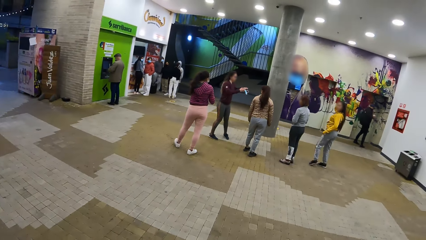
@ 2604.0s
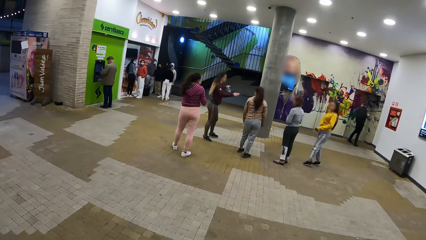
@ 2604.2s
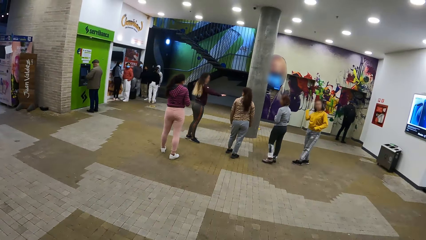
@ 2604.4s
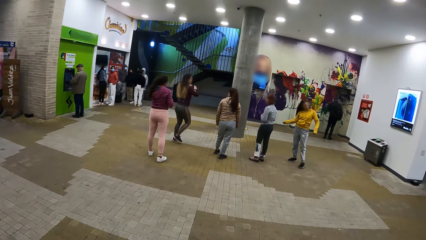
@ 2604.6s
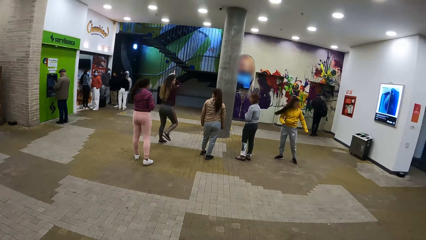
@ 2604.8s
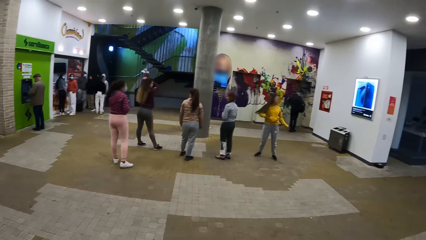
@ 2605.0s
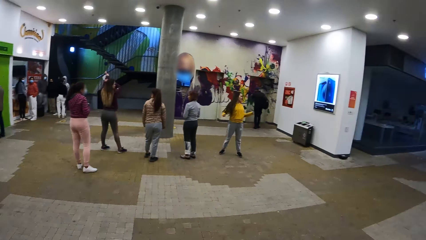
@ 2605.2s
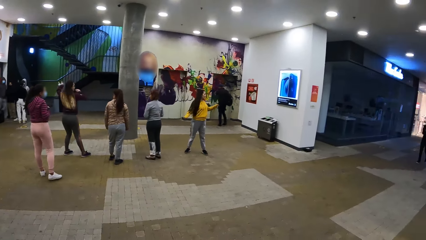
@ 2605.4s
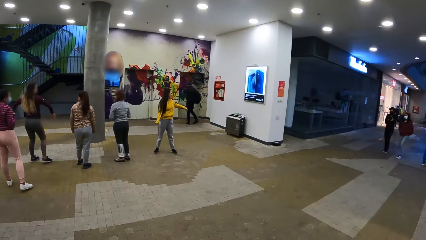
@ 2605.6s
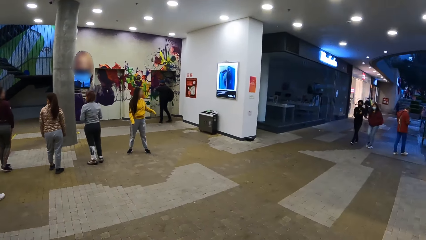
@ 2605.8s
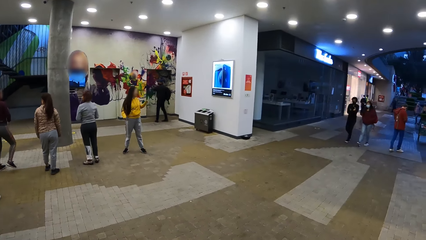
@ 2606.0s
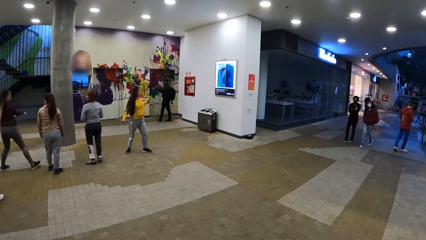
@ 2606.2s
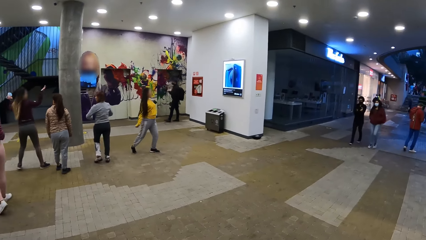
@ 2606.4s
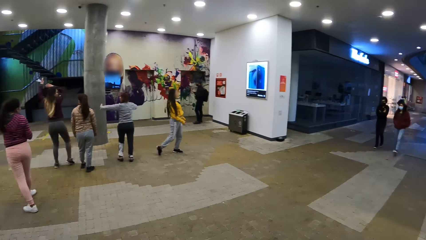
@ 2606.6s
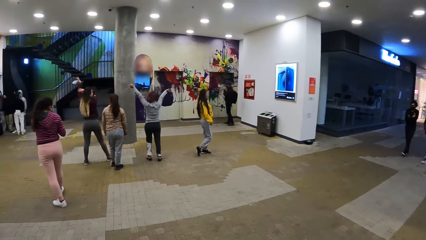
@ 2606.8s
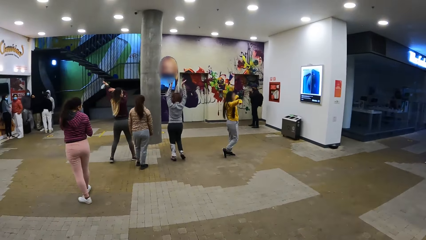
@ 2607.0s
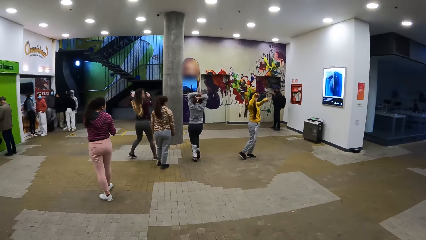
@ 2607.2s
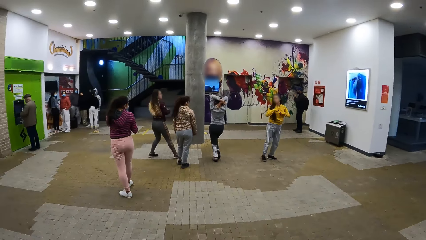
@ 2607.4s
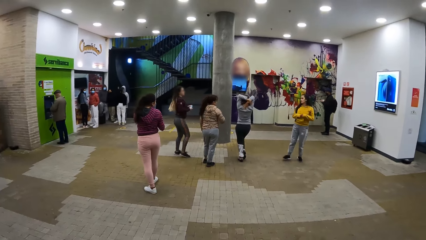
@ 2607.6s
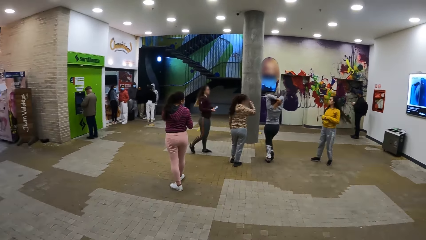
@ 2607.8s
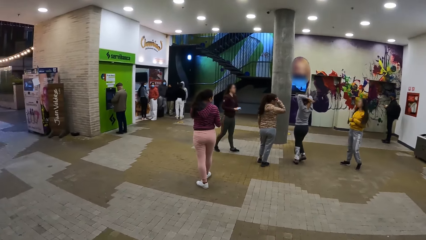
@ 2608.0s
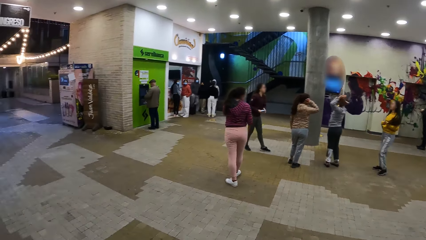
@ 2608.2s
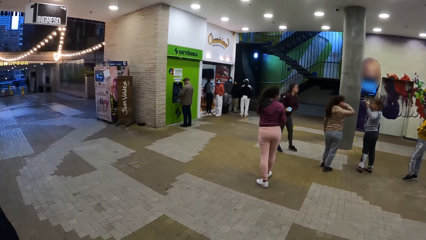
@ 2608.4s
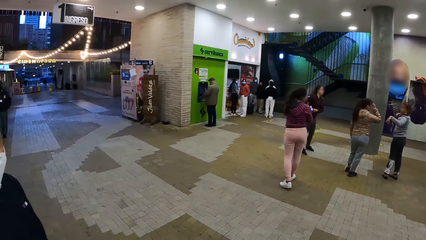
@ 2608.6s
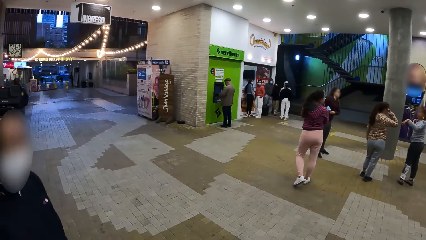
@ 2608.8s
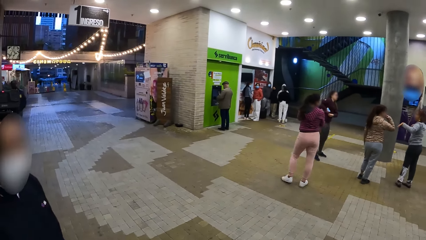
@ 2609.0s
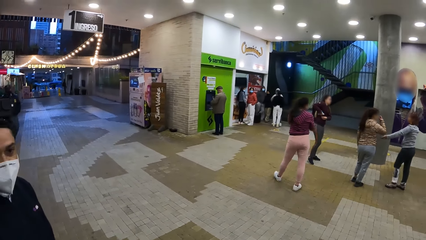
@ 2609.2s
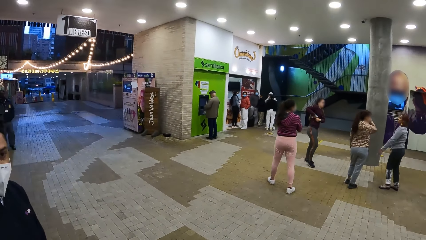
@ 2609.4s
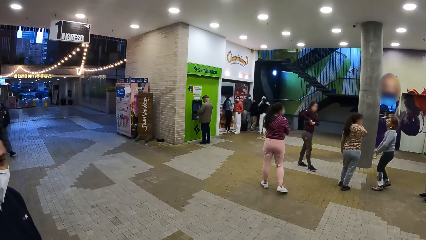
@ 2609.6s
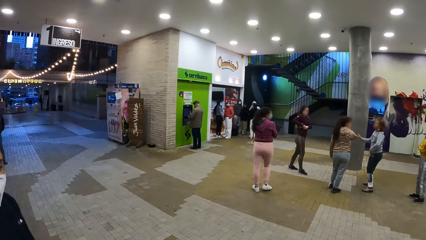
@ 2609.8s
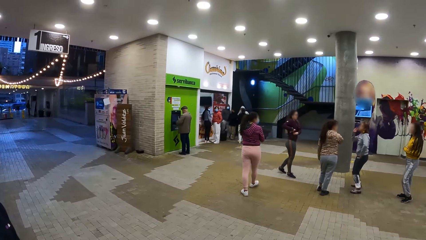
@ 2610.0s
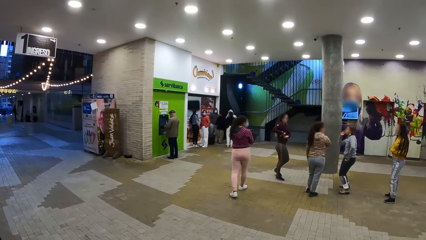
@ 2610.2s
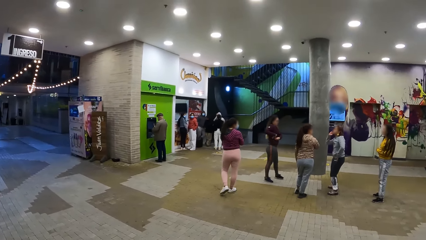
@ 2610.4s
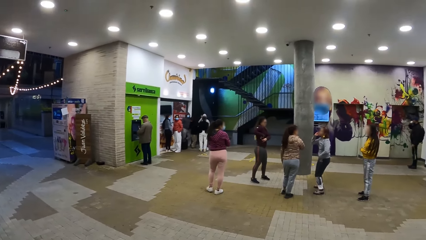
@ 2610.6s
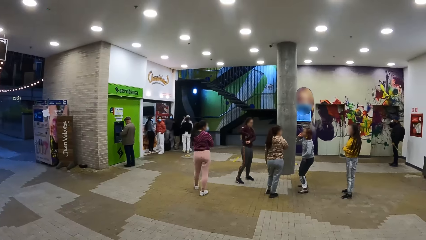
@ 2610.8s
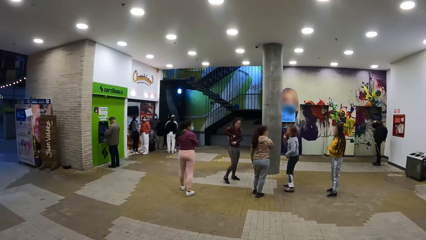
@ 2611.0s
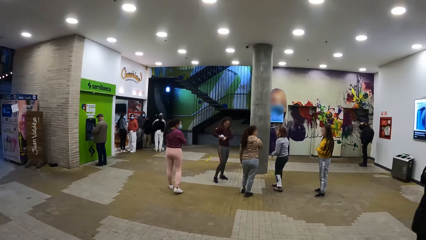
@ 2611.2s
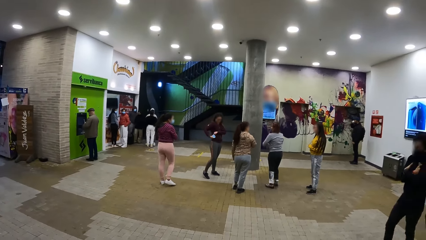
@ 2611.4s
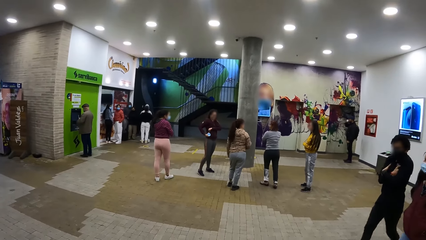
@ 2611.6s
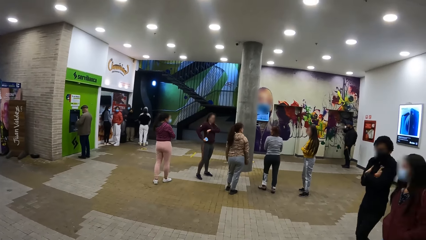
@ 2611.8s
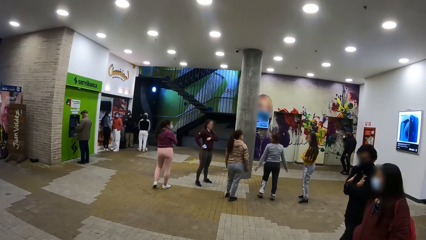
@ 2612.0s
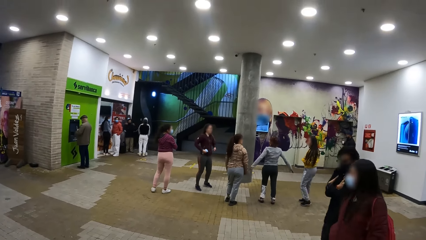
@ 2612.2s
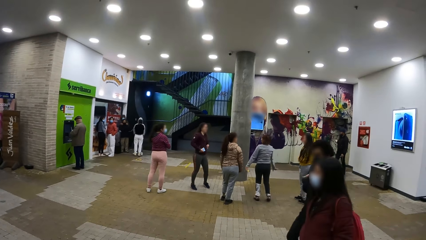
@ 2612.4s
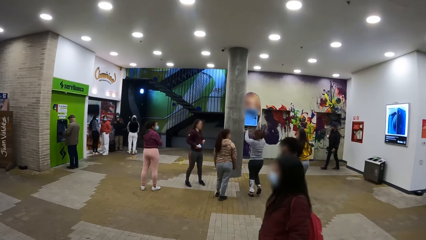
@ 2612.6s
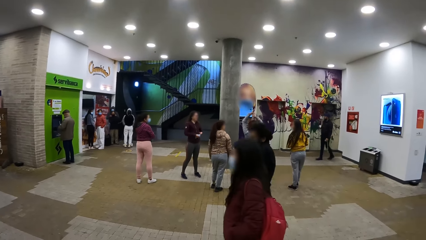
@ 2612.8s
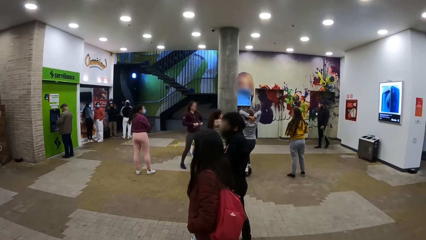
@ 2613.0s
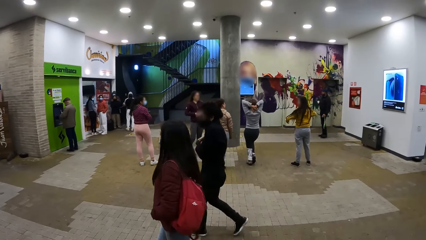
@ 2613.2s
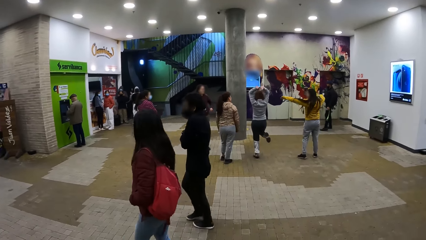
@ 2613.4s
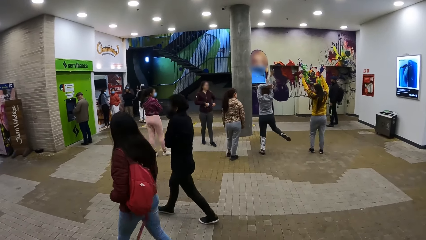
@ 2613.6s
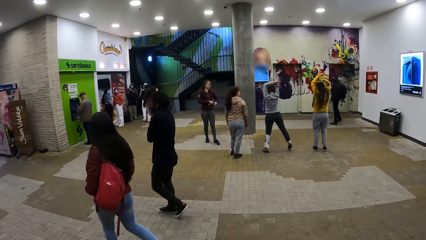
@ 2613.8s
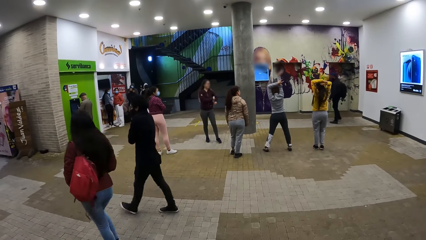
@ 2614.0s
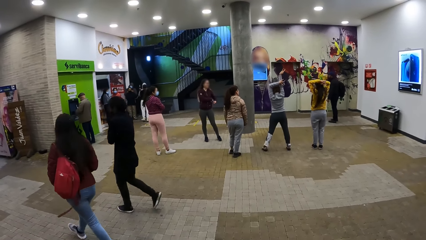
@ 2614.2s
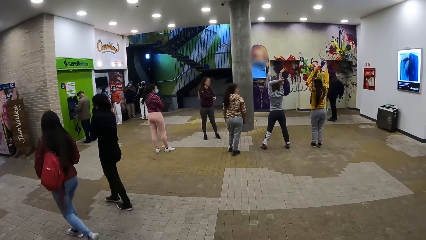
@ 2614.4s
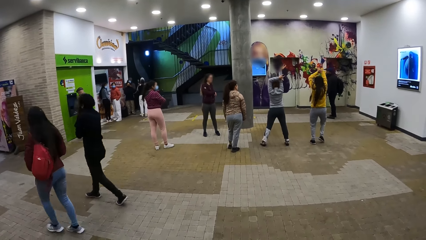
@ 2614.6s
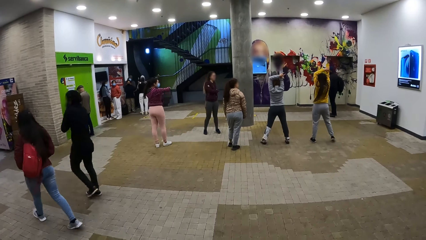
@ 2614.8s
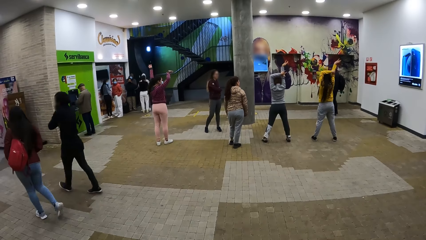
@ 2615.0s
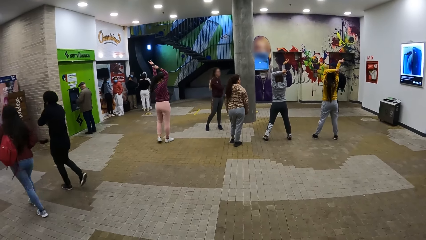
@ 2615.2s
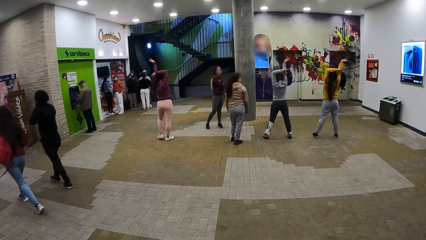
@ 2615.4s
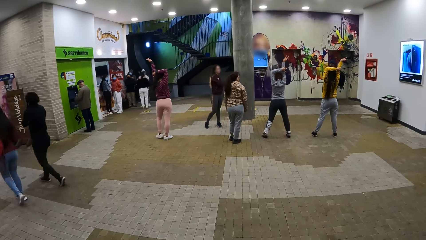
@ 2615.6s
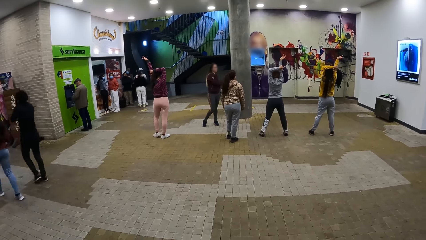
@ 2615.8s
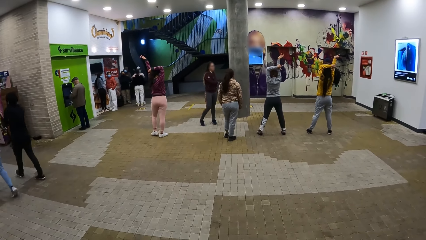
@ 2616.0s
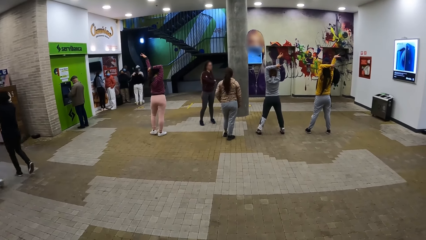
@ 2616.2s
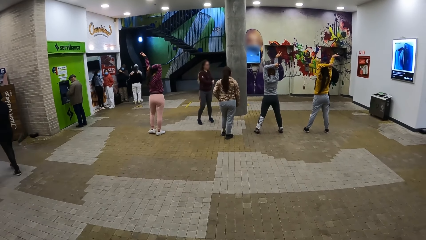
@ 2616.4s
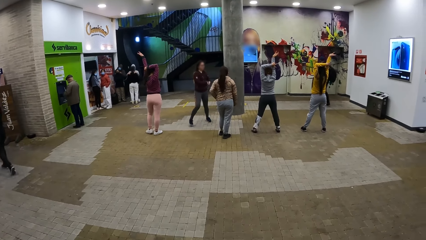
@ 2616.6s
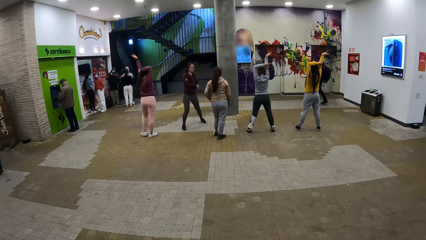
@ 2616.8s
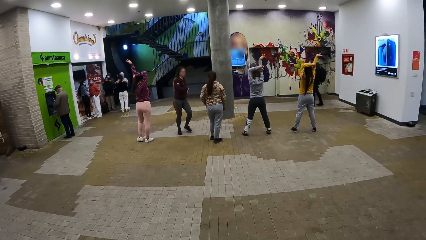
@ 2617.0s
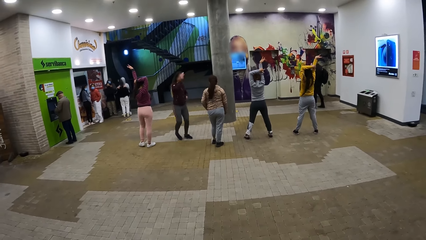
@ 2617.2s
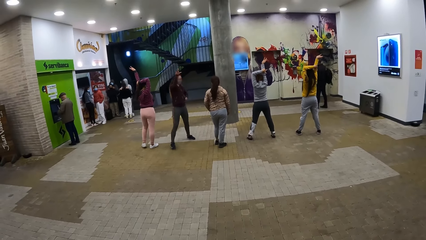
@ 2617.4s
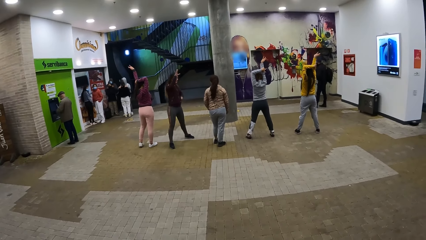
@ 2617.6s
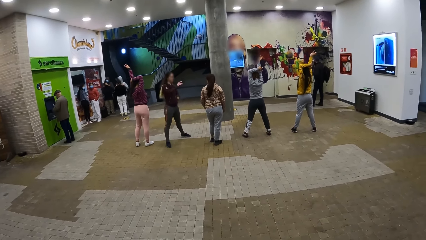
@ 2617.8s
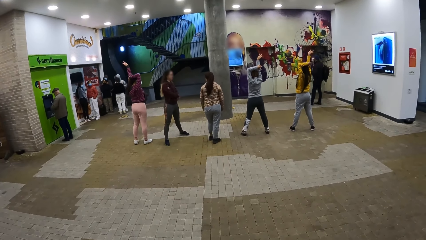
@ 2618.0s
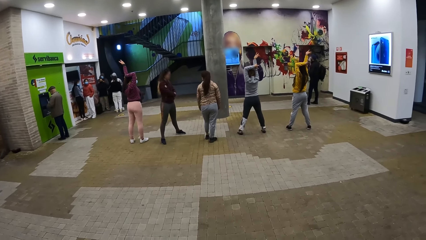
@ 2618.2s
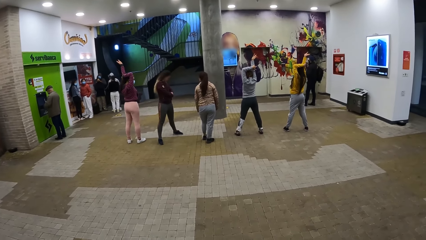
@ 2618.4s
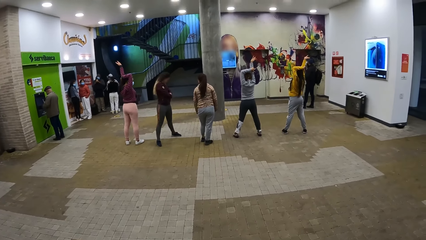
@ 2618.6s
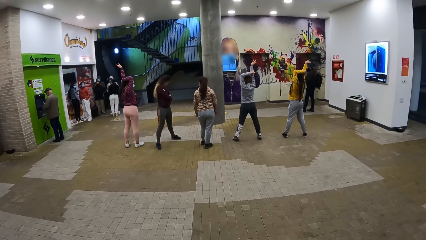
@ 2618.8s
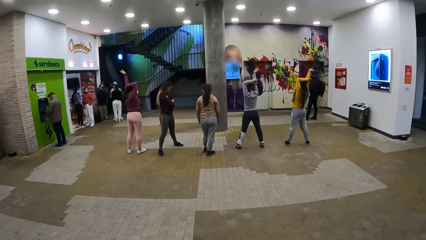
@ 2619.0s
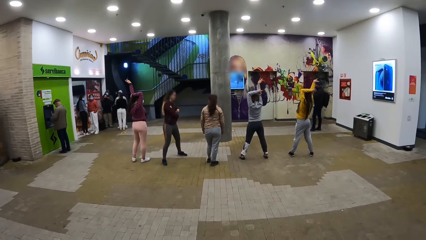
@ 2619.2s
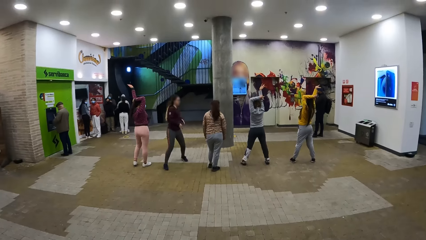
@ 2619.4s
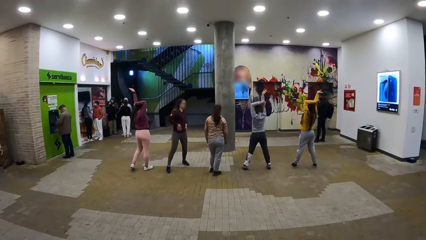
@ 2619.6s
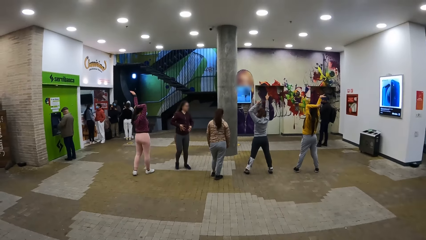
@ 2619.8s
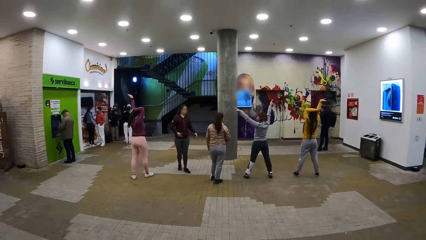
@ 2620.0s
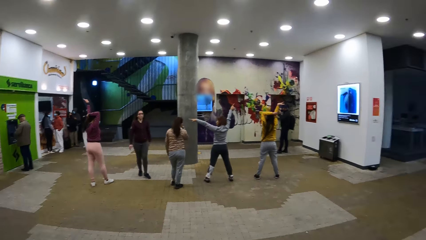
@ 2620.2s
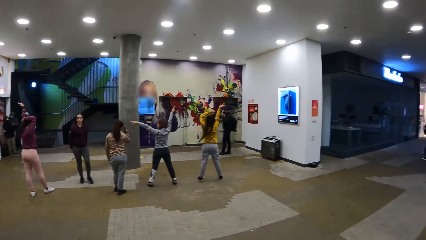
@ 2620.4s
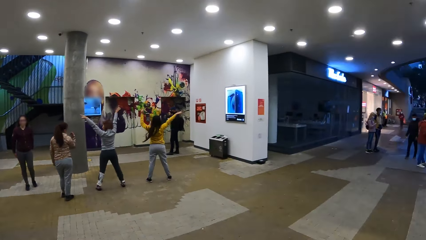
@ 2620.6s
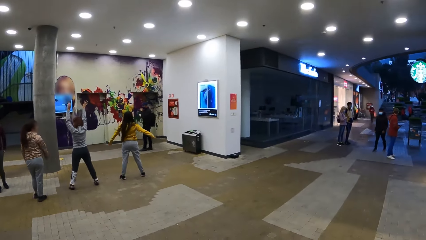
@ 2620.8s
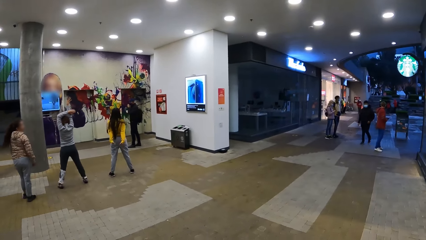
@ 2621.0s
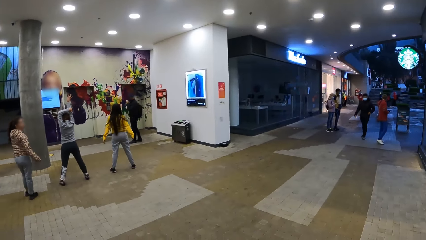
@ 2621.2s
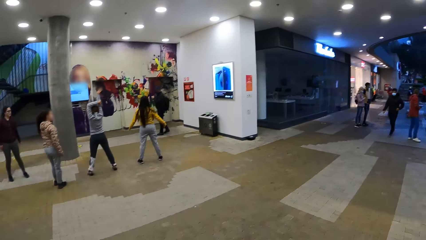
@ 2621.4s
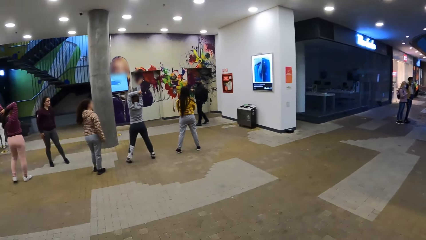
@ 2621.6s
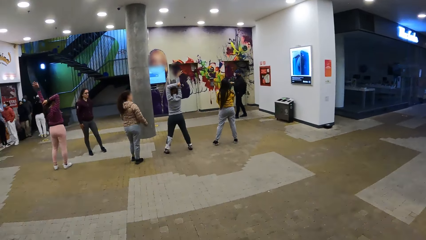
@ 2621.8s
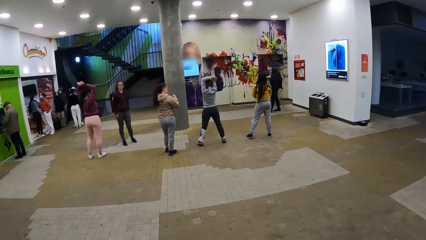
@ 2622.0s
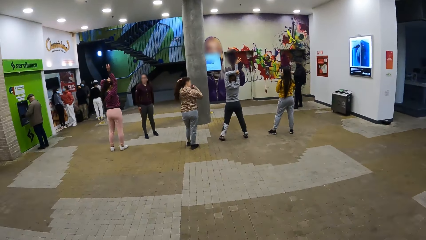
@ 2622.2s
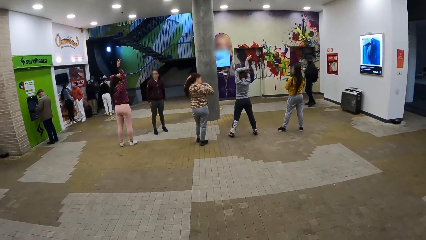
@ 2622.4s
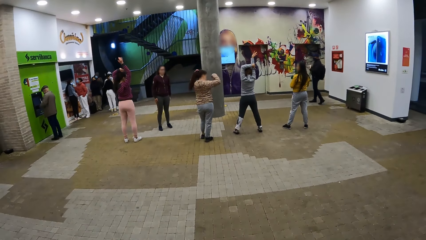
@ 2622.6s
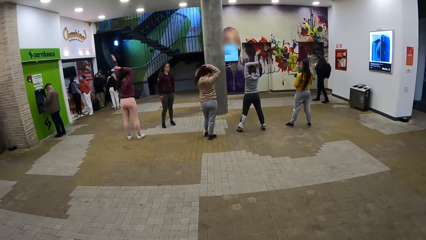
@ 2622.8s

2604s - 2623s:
A girl dances. The camera wearer turns towards a man. They interact with the man. They stare at the dancers. The girl dances with the group.
